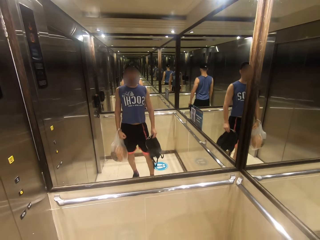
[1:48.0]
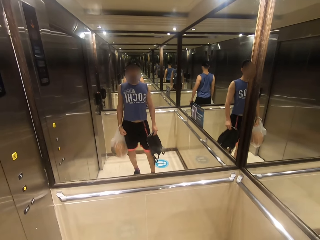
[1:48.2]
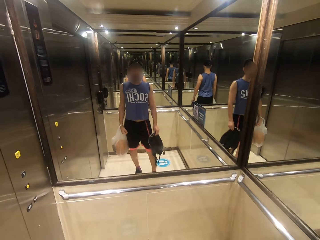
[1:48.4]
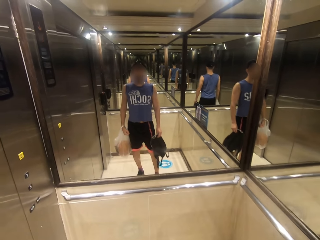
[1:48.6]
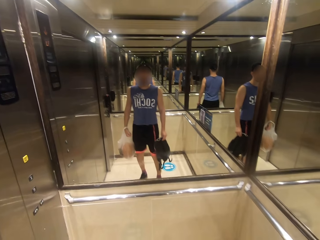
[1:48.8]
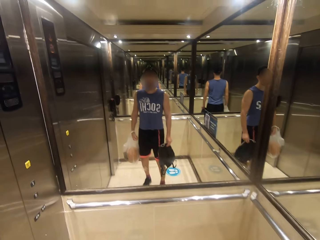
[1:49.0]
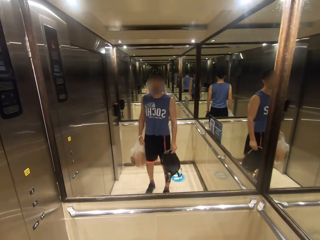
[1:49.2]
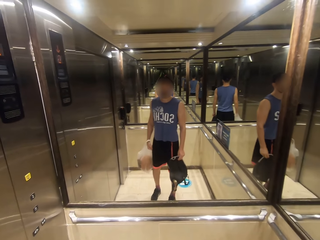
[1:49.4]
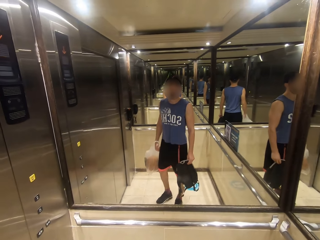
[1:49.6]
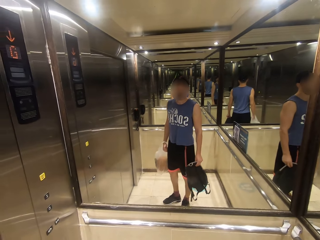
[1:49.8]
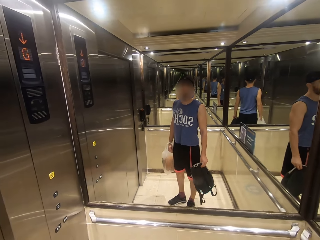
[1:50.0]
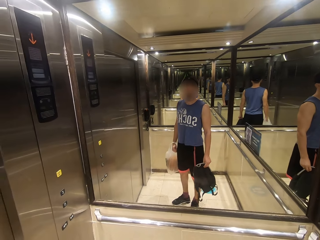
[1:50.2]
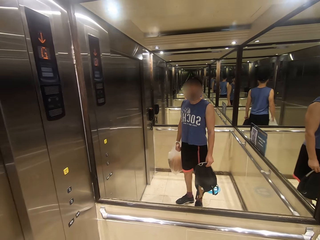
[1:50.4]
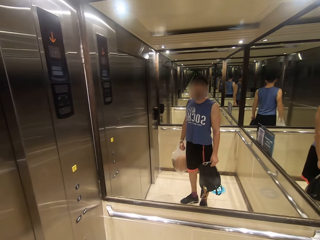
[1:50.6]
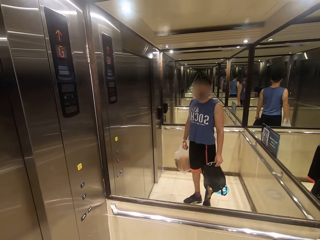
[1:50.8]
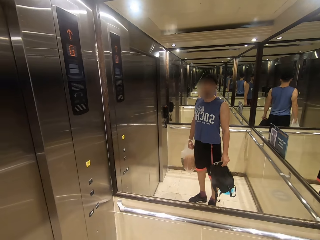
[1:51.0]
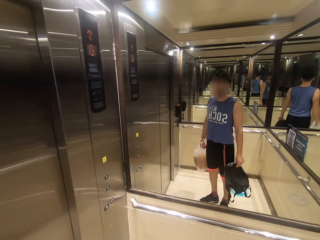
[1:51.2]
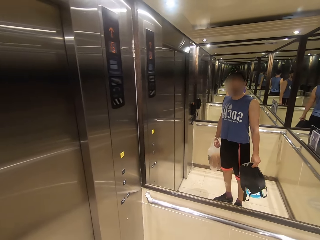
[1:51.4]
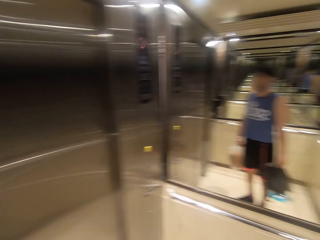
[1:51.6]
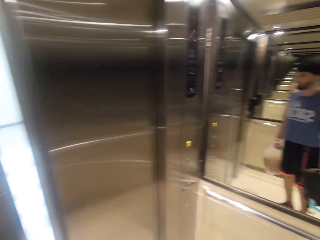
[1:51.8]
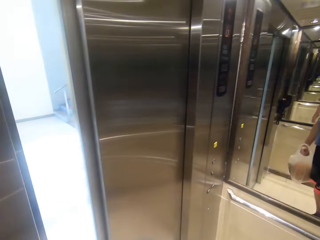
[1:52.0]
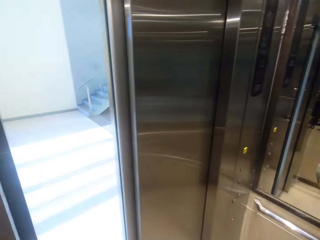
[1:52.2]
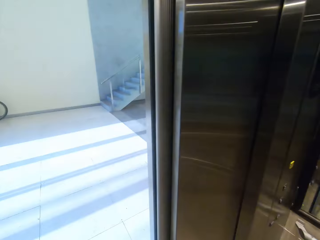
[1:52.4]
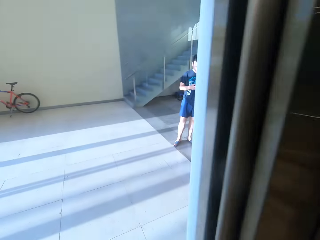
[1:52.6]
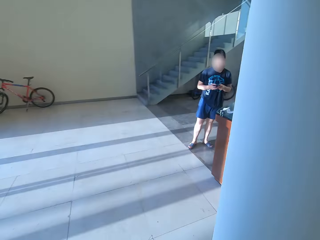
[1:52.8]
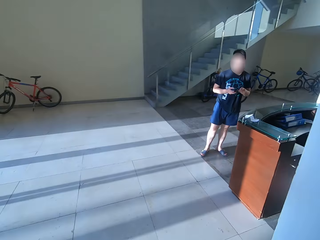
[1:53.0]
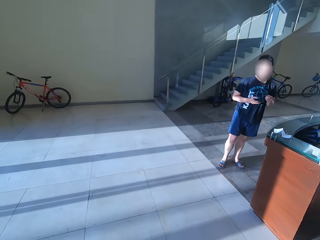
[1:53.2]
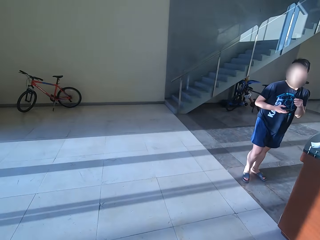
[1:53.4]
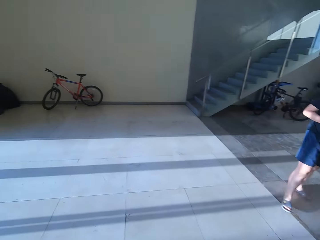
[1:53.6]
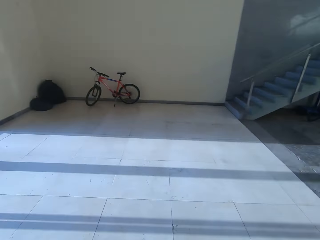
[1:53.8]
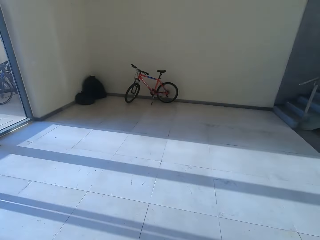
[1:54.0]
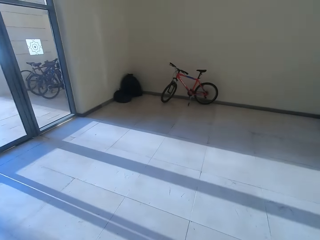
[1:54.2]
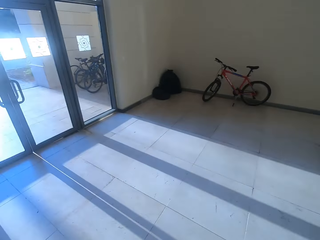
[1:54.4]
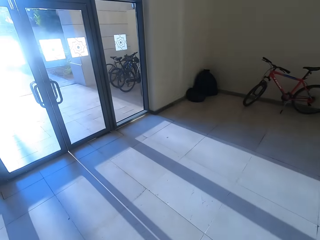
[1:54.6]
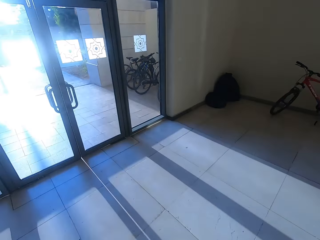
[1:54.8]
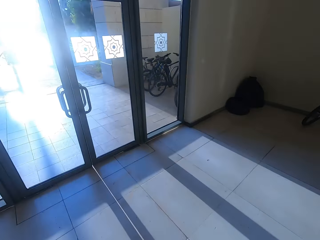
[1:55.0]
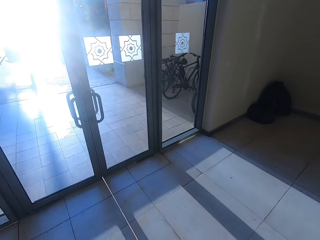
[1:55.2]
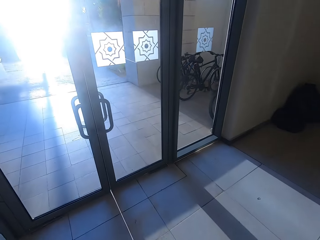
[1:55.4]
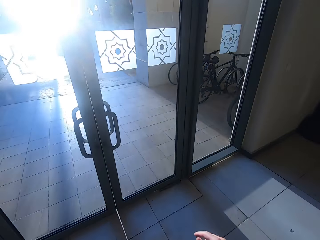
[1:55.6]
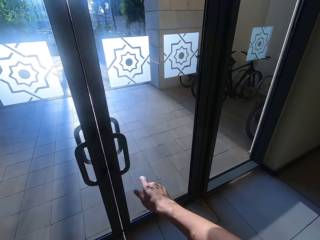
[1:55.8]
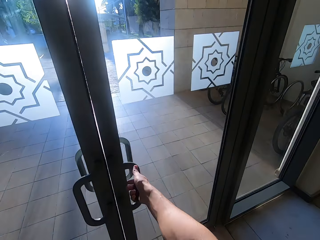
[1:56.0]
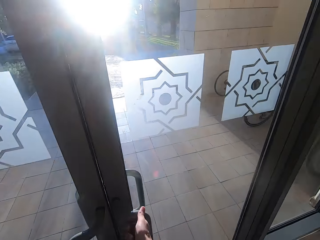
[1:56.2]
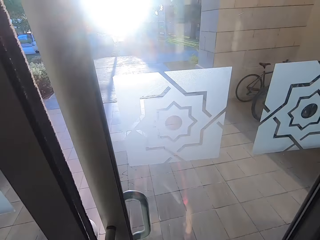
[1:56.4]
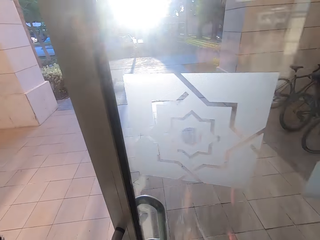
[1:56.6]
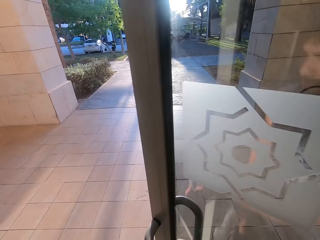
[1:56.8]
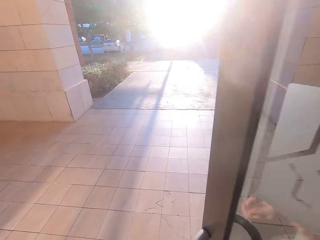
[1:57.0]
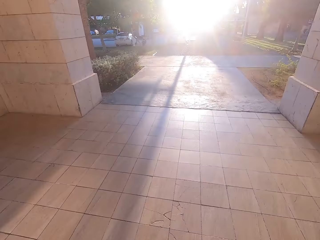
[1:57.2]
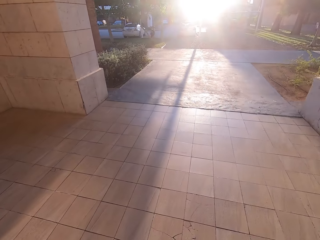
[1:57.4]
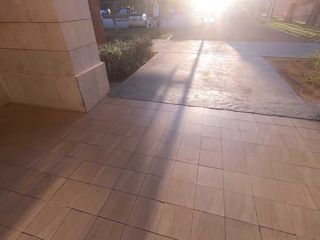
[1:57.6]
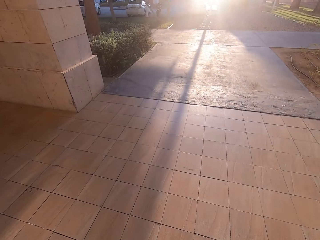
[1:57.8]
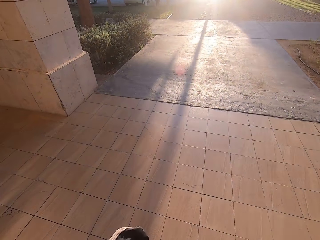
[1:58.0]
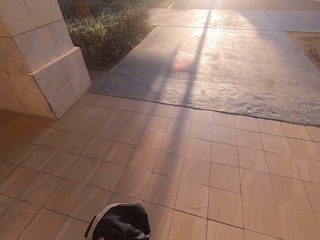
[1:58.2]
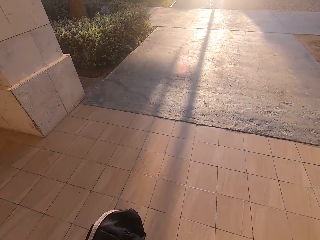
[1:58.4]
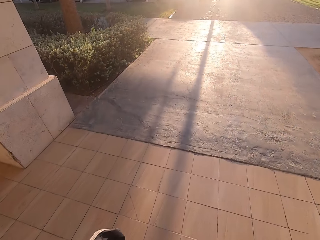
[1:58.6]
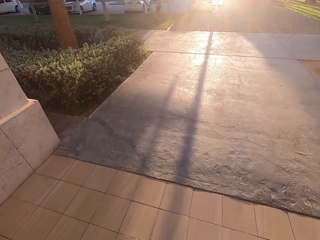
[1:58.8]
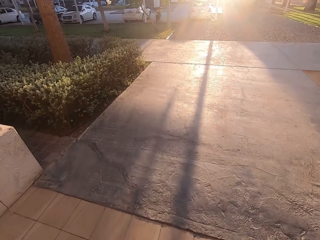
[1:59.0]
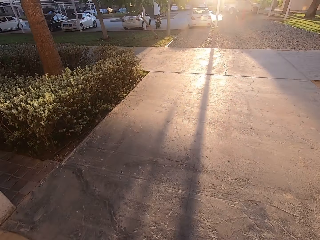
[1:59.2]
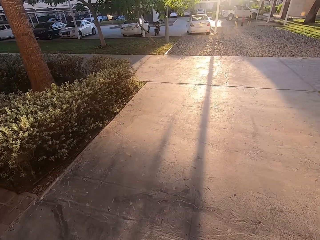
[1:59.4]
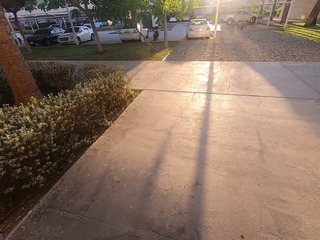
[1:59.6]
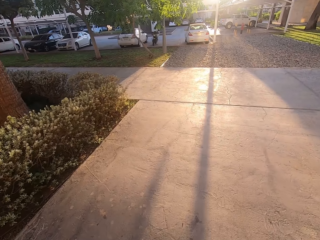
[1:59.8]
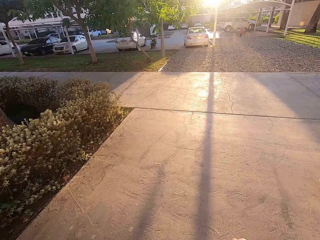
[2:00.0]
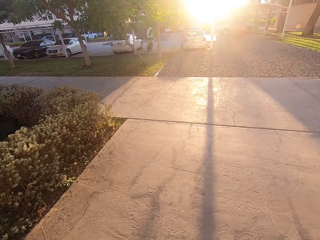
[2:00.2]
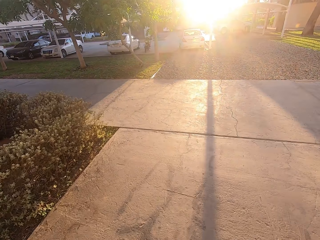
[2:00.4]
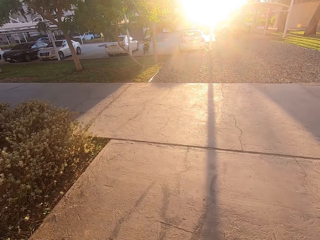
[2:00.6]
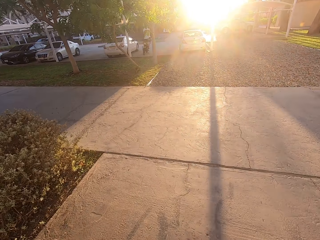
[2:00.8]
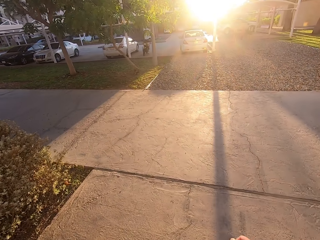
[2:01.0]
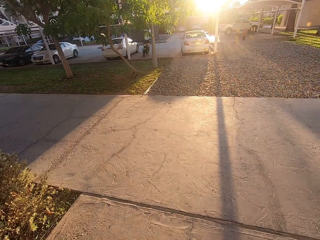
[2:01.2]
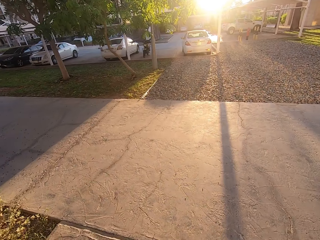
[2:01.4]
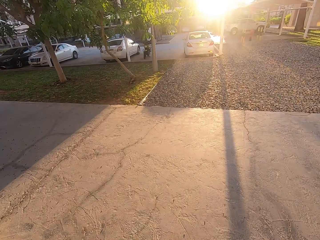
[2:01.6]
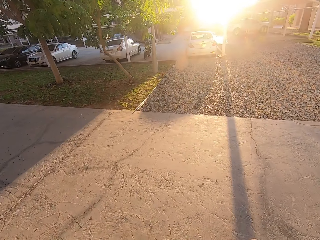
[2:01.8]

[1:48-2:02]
The camera wearer walks out of the elevator. They pull the main building door. They walk out of the building.

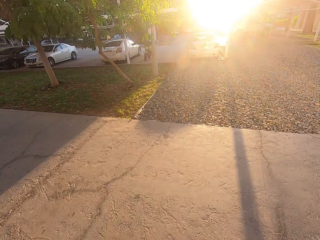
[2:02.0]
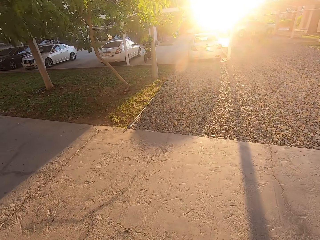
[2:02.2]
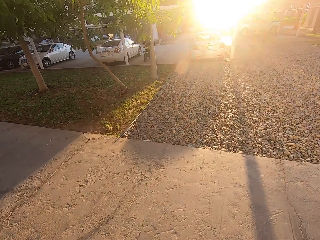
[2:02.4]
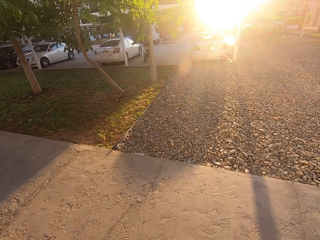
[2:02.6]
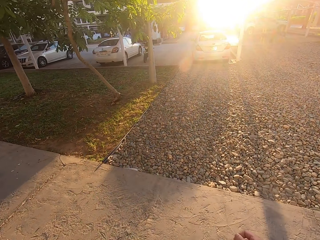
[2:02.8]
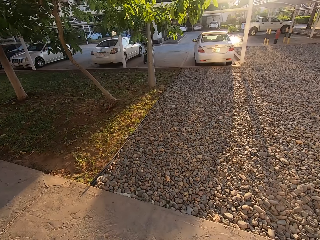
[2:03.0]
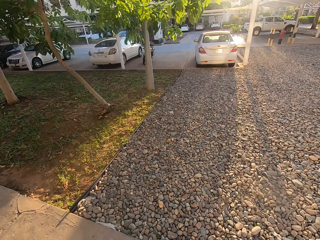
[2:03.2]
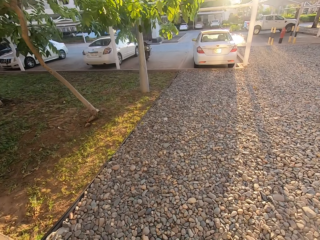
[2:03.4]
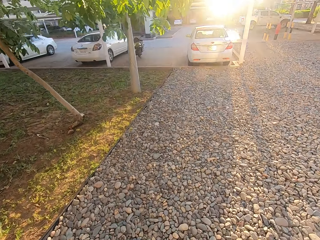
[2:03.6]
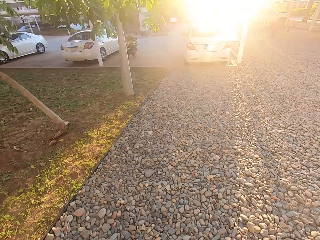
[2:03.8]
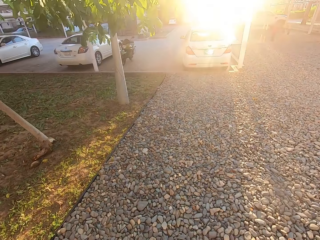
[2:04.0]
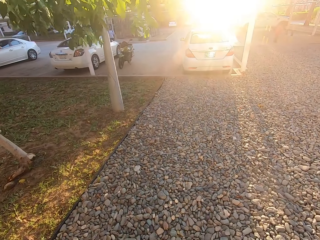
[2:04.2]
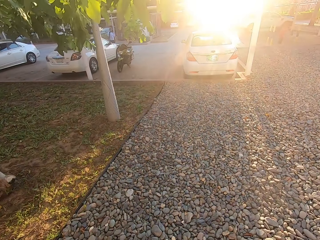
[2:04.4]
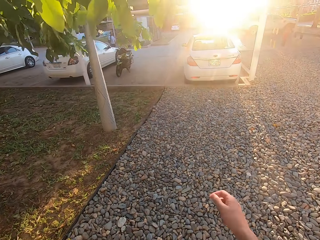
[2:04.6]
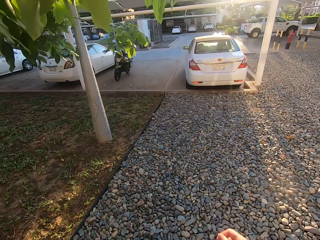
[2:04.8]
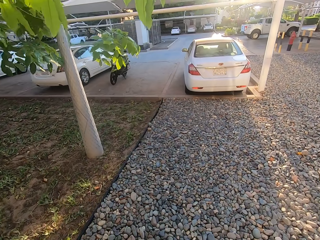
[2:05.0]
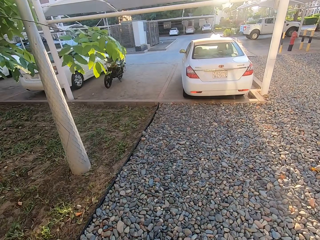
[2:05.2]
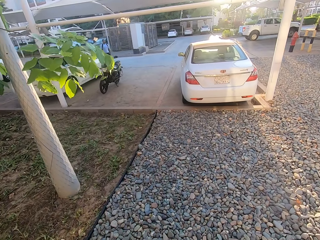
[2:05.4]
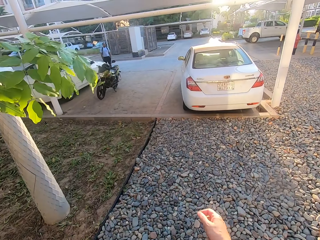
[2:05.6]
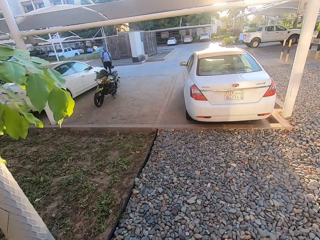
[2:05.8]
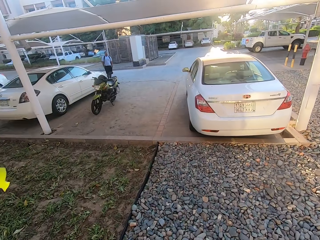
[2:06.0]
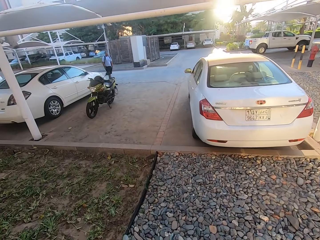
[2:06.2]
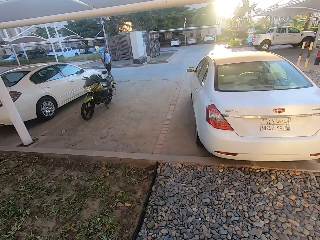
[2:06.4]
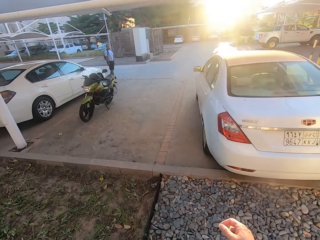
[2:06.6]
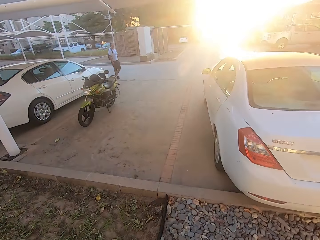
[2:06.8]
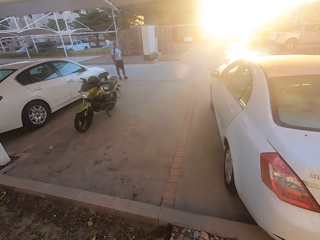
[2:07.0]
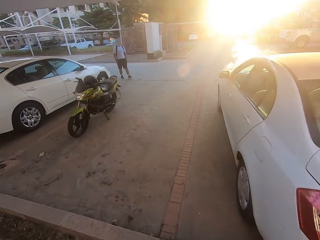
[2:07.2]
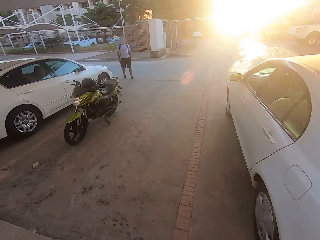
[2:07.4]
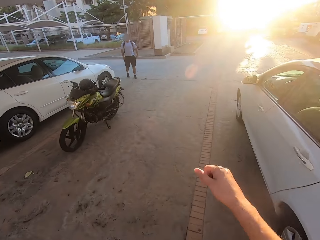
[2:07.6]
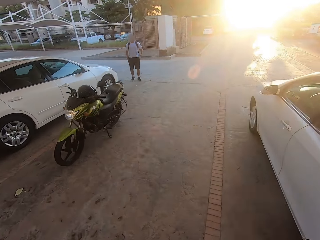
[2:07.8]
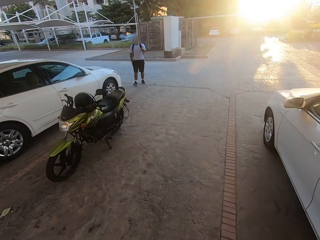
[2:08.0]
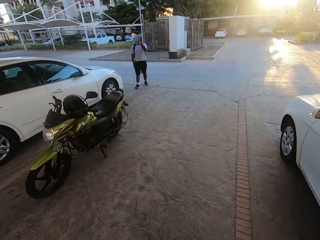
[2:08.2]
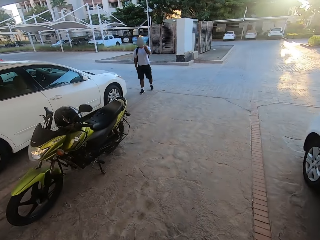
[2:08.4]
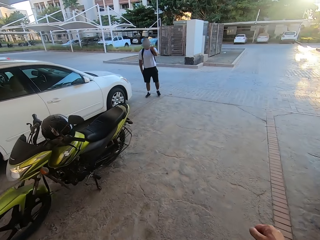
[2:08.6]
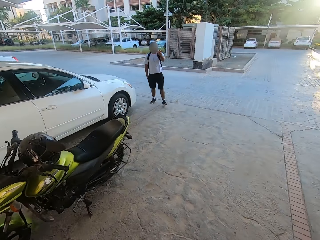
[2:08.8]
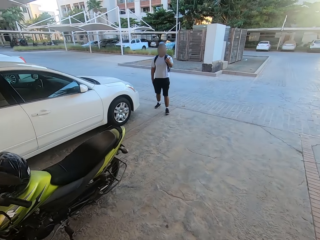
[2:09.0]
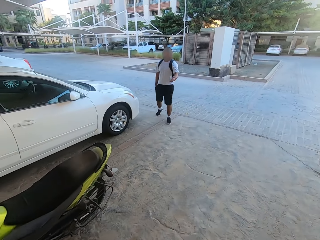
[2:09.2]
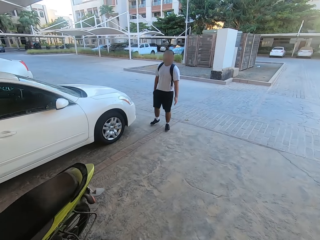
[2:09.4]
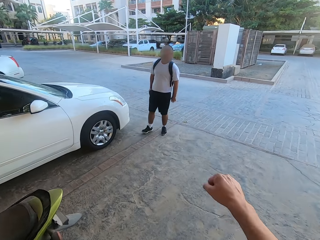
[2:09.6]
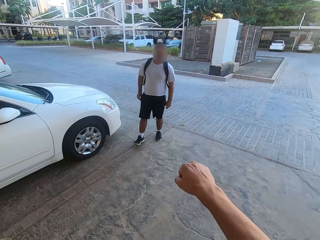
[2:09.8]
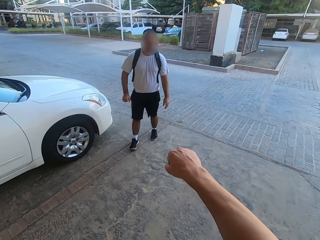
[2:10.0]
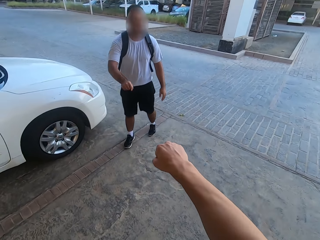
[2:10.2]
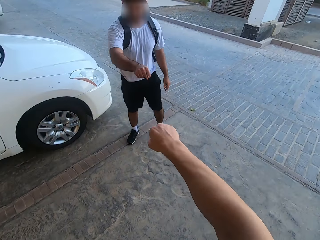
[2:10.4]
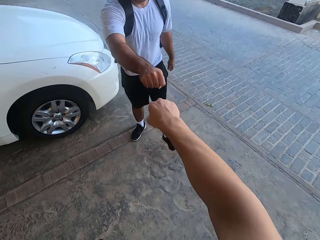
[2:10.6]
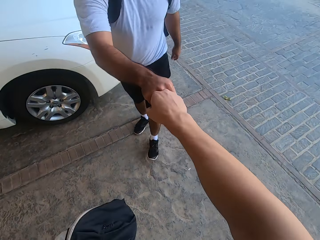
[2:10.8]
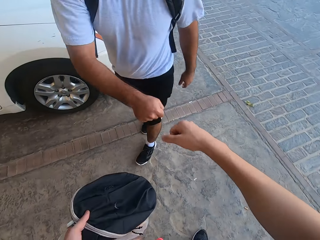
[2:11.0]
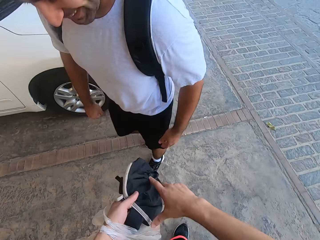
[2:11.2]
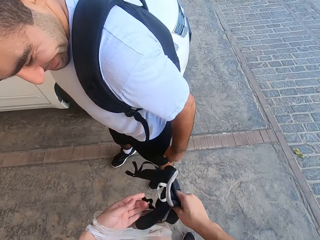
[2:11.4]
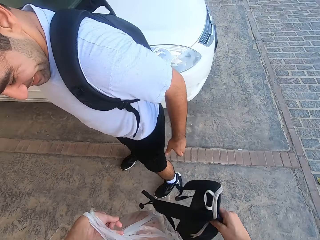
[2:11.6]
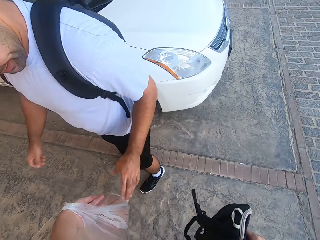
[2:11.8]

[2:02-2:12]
The camera wearer walks to the parking lot. They fist bump with a man.
